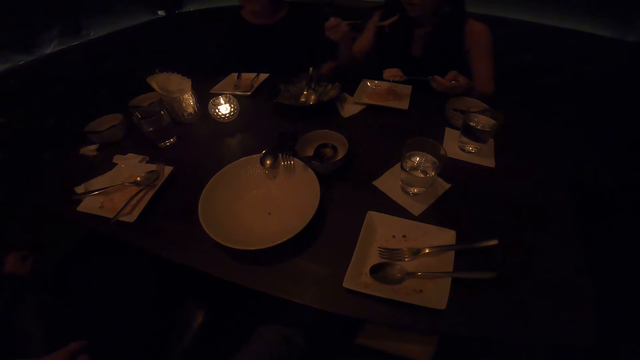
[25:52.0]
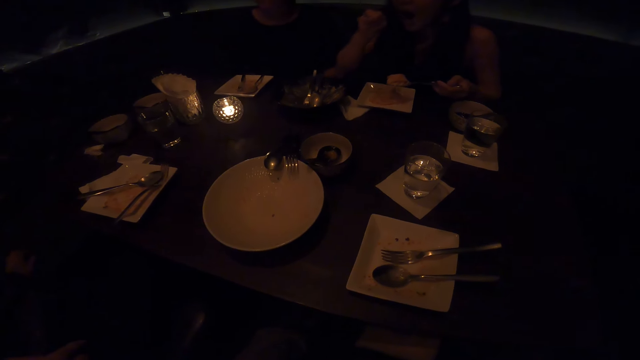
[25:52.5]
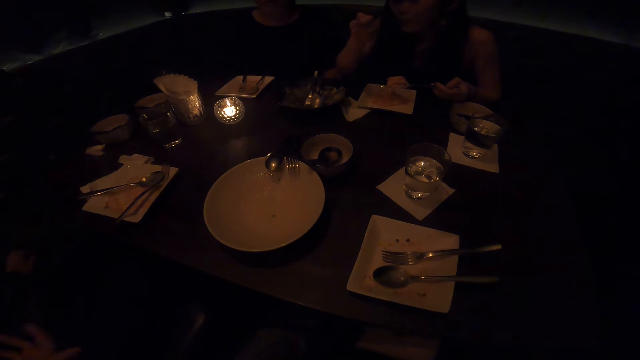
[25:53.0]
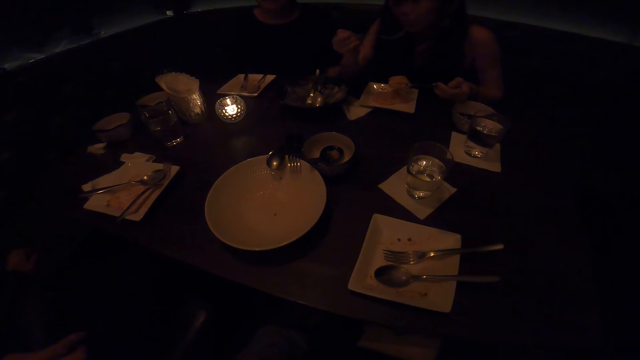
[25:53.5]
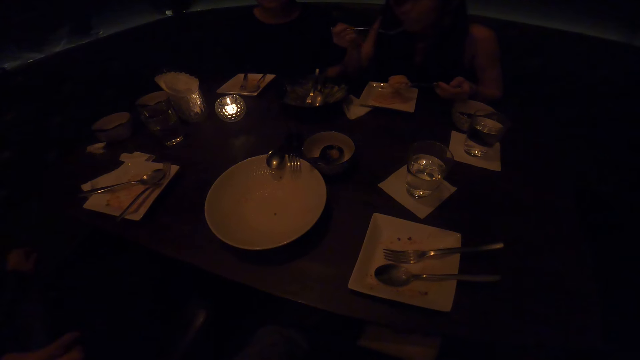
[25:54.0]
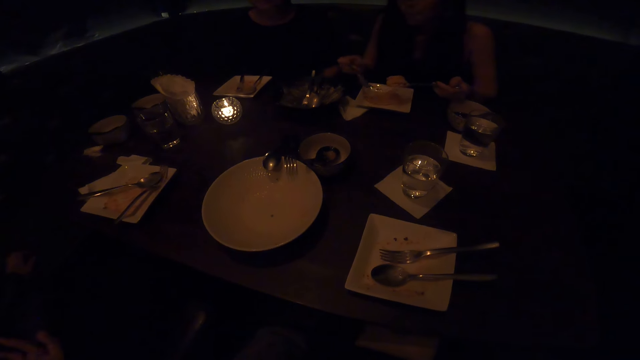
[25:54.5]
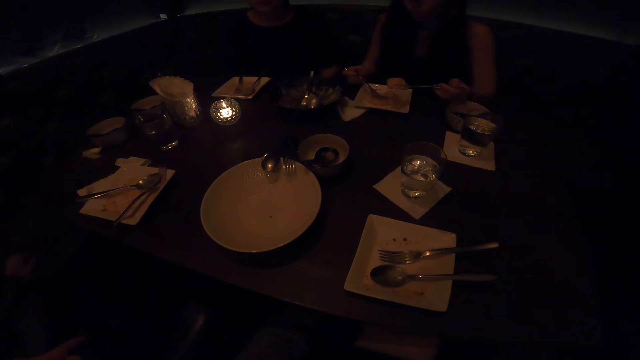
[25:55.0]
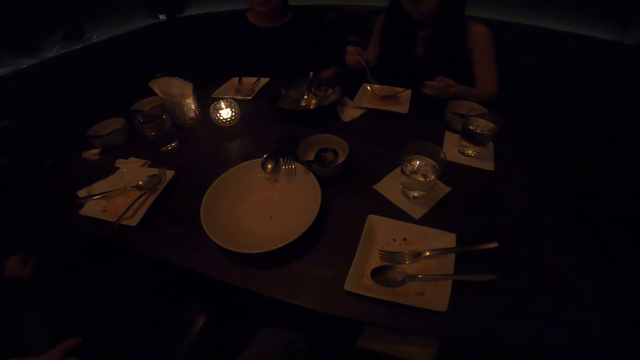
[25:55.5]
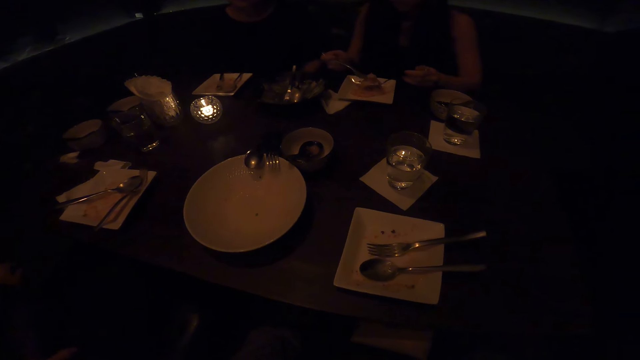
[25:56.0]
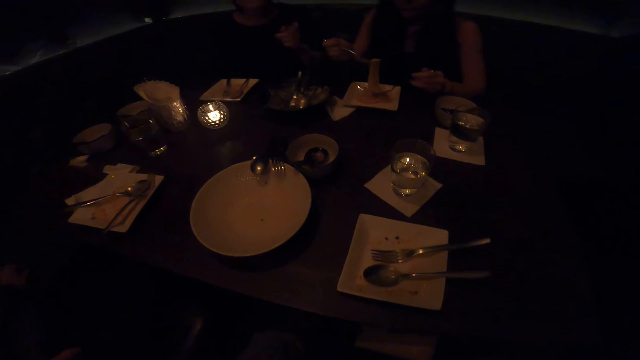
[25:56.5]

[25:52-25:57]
The camera wearer interacts with the friends.

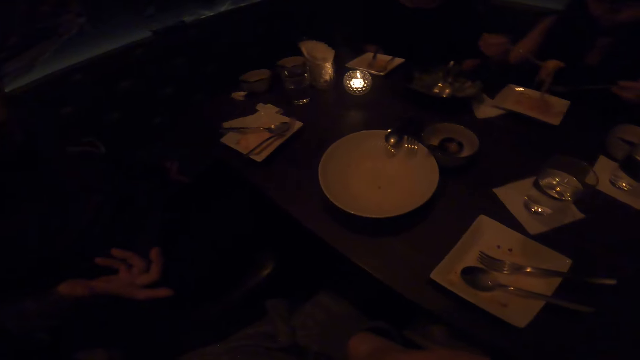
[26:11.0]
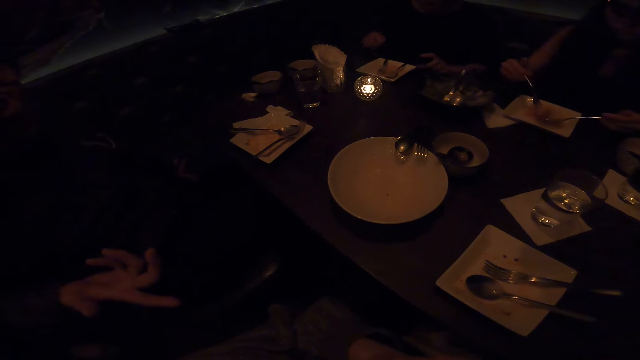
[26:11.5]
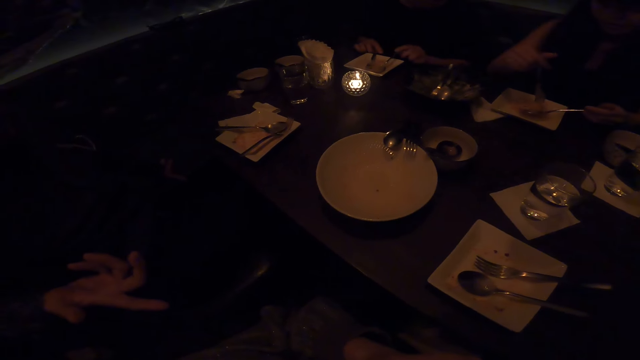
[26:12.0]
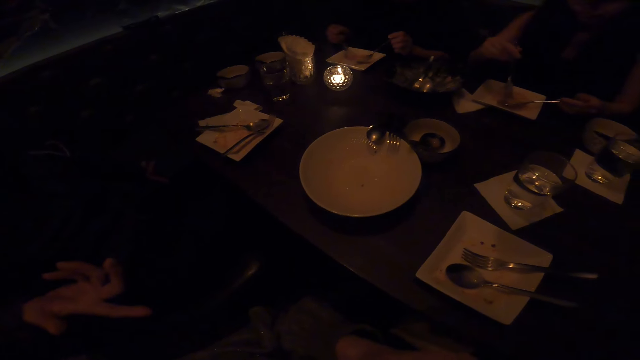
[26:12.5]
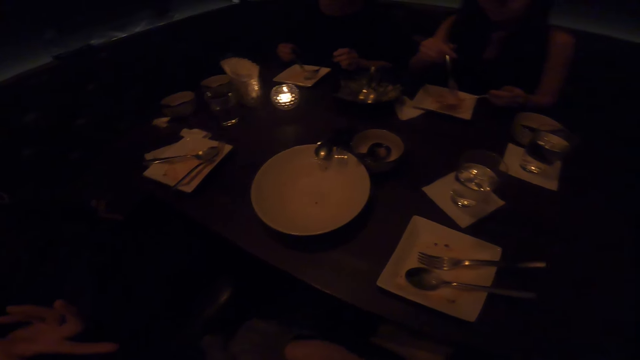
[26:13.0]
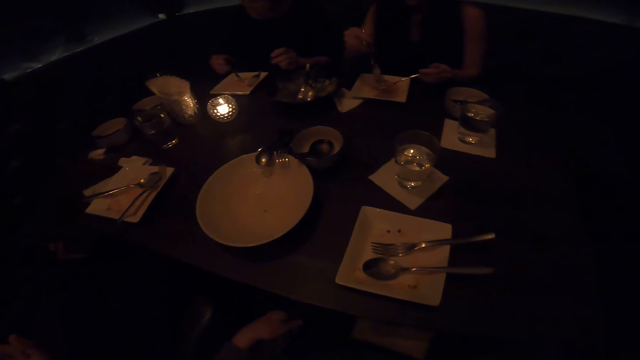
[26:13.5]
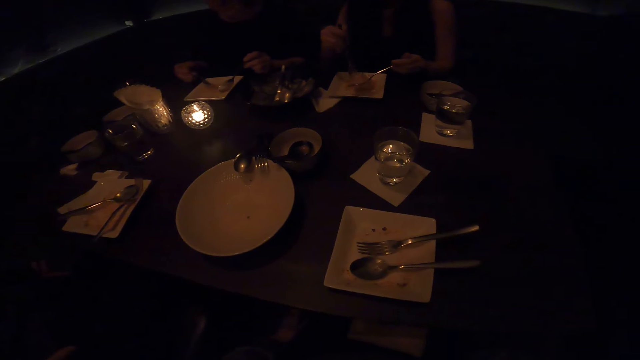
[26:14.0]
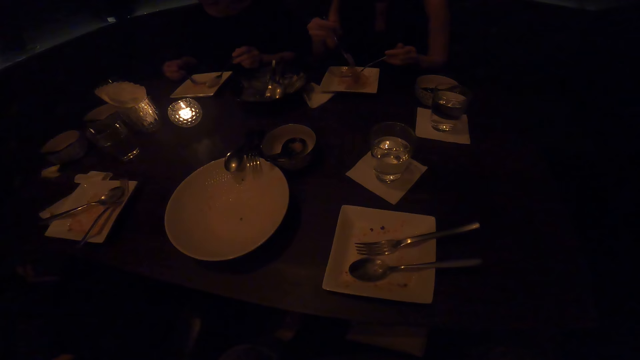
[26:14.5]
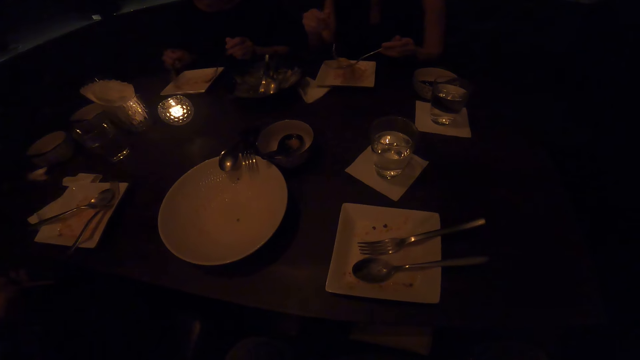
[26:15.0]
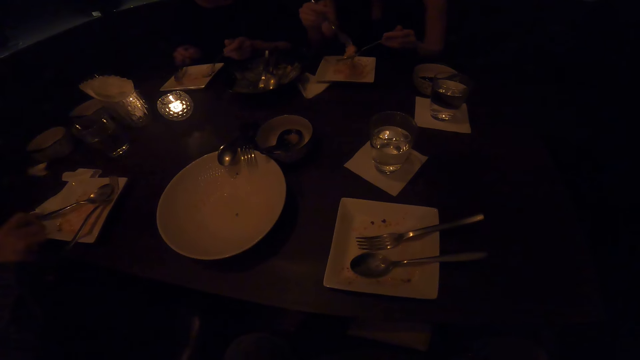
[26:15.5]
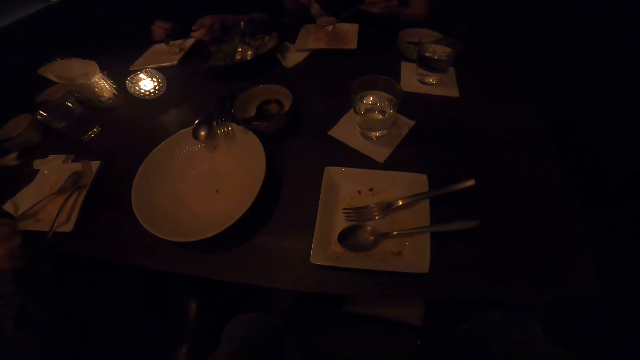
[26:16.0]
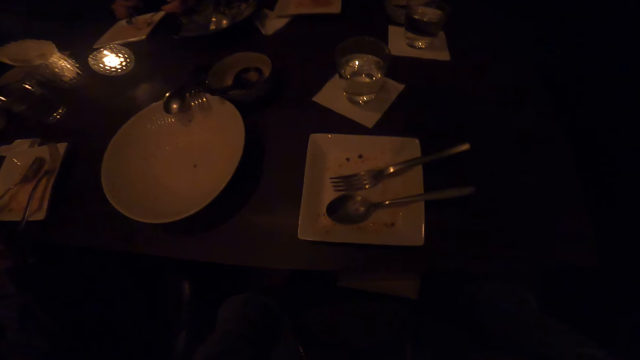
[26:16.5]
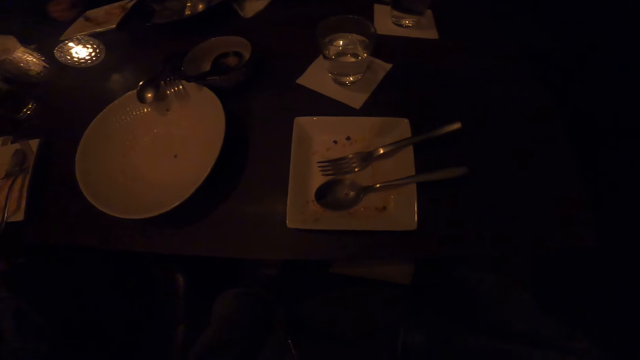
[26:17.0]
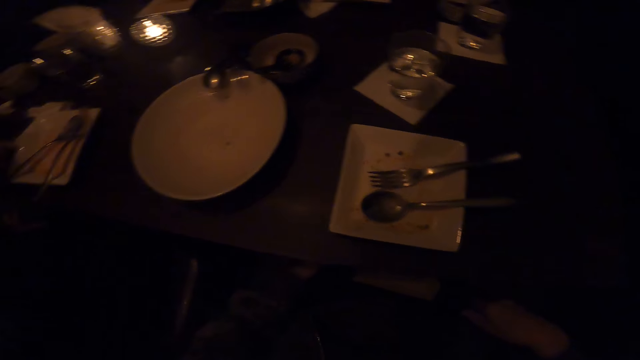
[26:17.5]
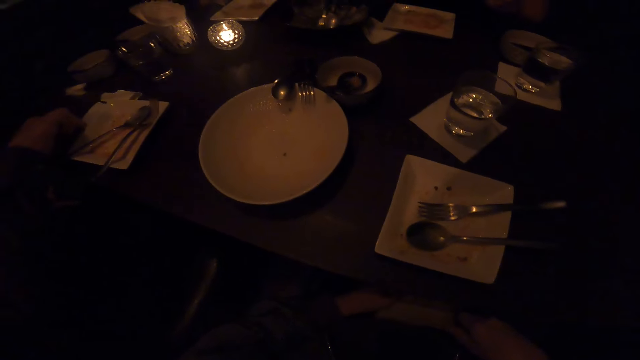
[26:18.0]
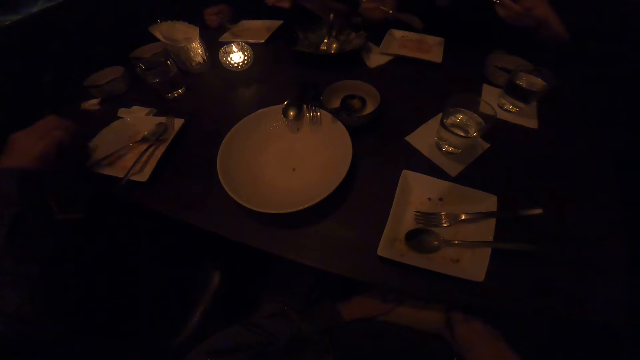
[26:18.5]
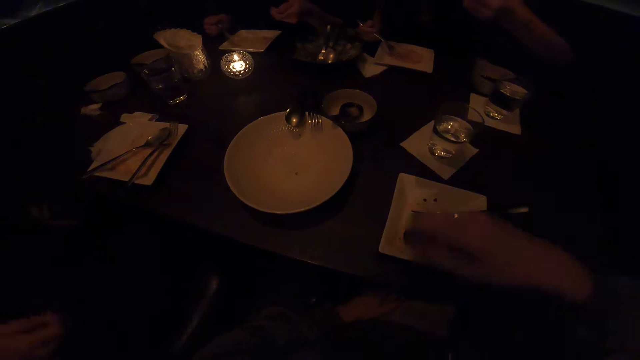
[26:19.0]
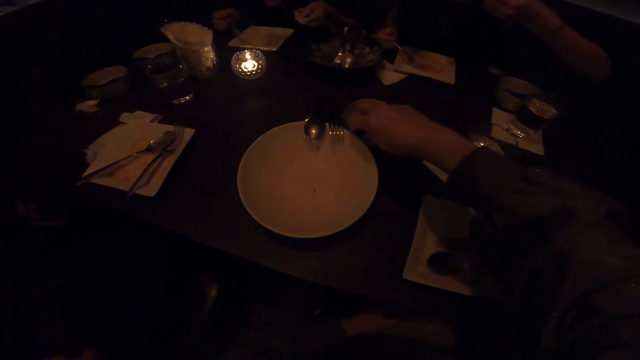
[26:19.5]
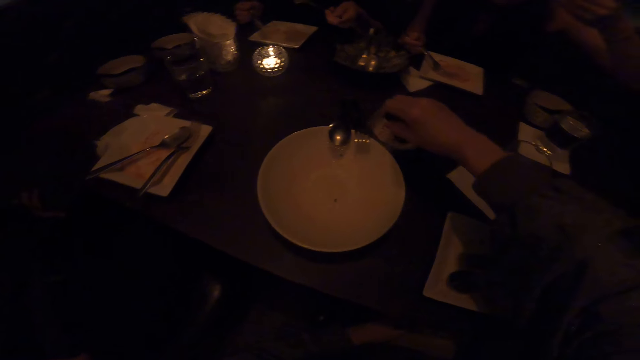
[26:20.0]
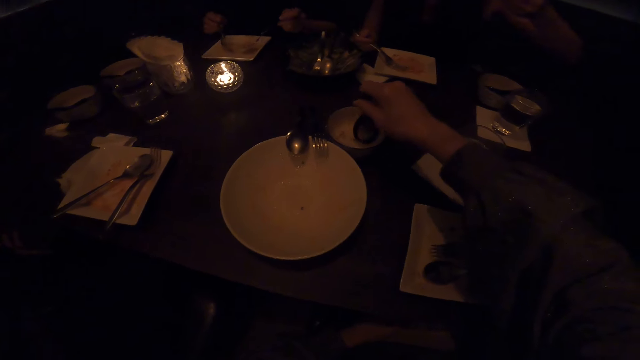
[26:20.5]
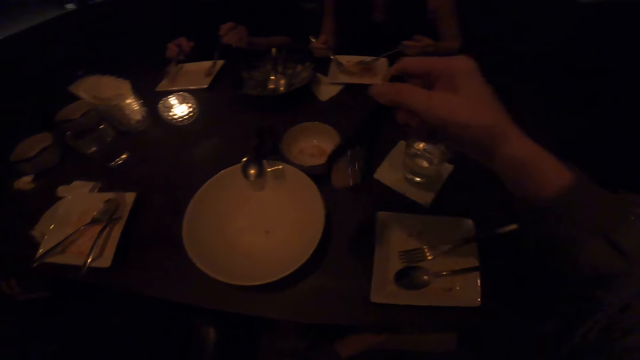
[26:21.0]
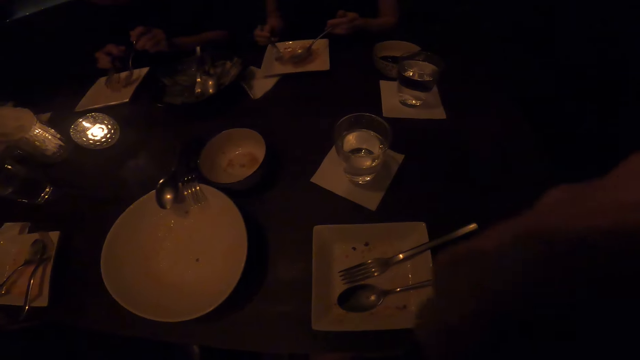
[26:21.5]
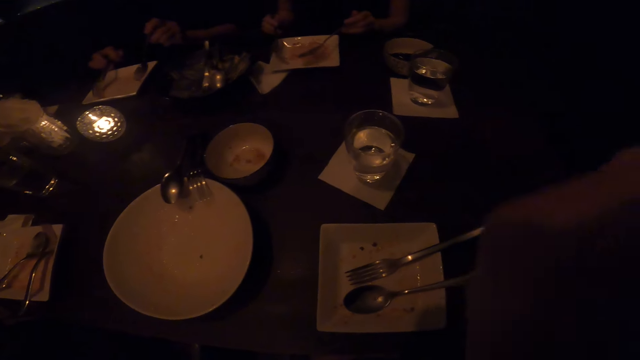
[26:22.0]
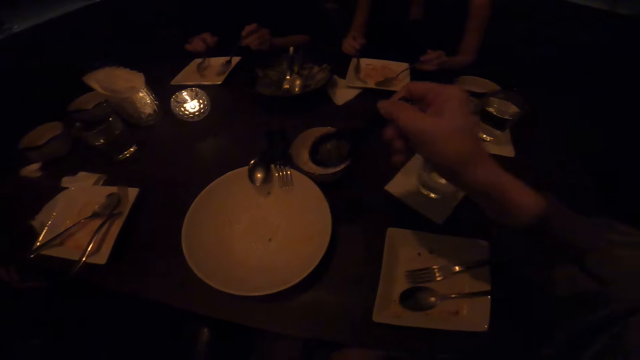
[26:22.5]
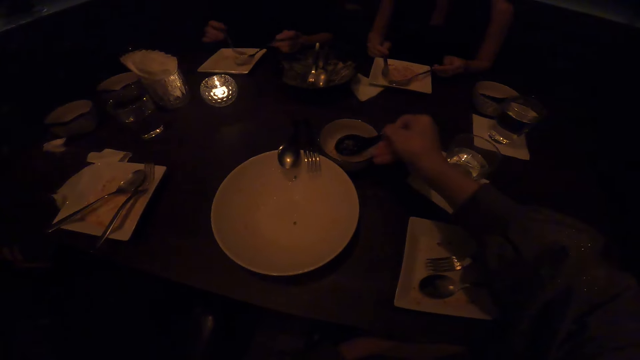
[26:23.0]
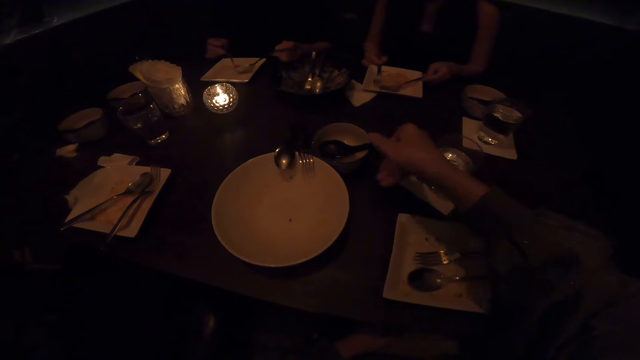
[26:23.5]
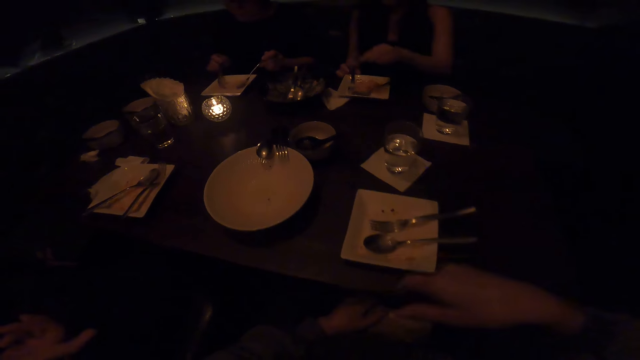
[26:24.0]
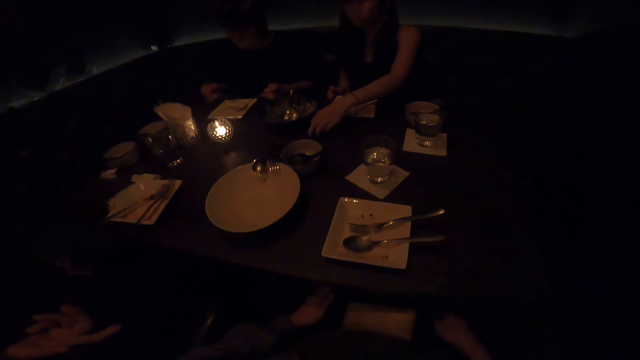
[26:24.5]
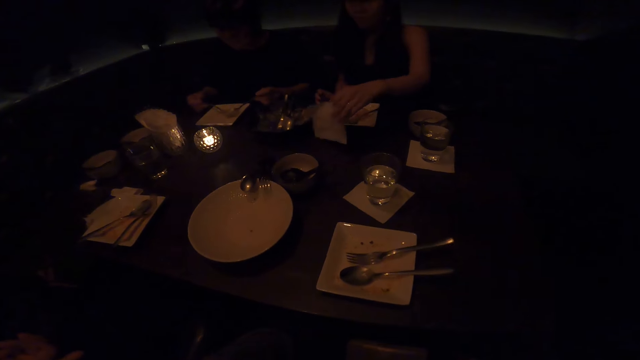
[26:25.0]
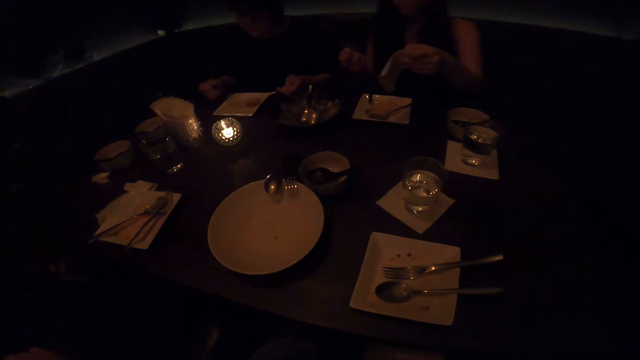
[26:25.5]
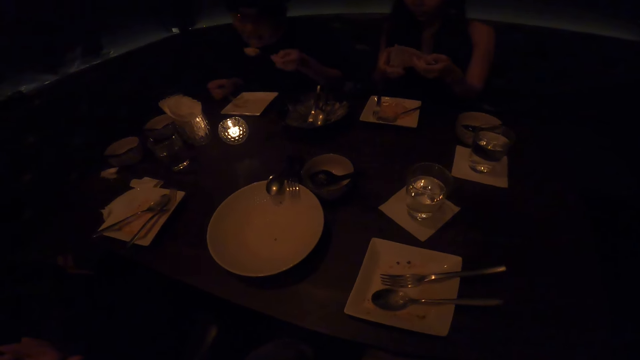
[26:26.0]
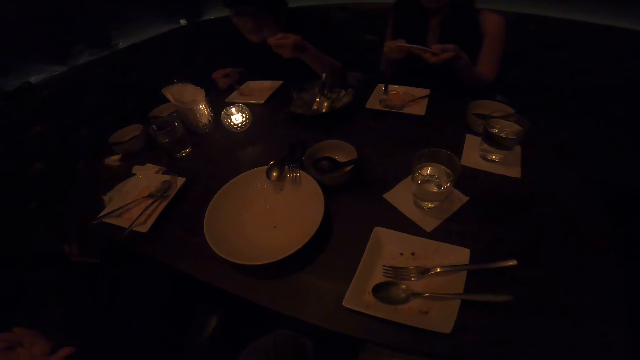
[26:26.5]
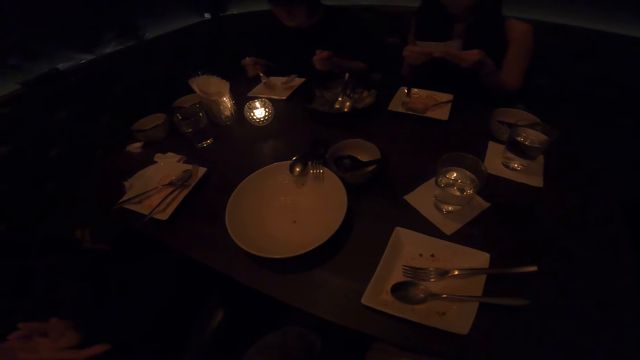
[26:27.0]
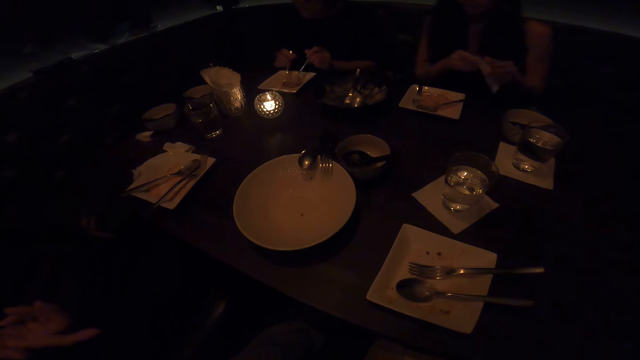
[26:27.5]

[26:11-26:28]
A lady picks up the spoon and picks up the fork. A man touches the spoon. The lady eats food. The camera wearer picks up a serving spoon from the bowl. They eat food. They put the serving spoon in the bowl. Another lady picks up the serviette.
